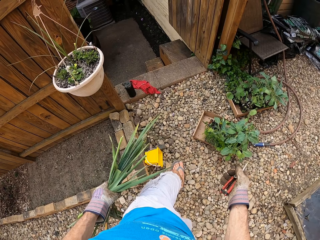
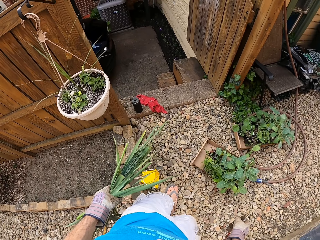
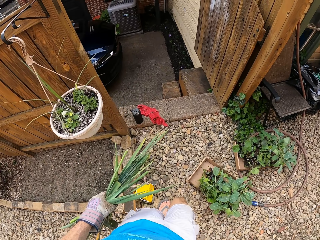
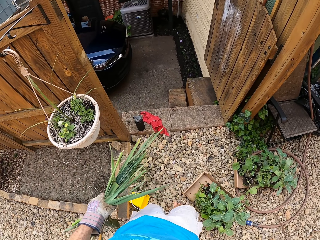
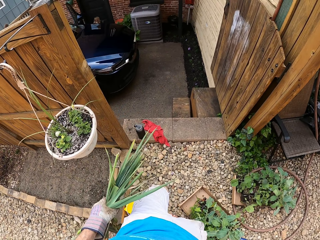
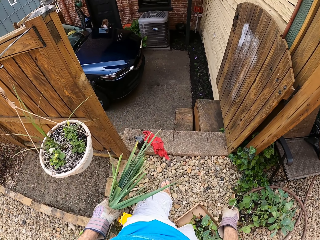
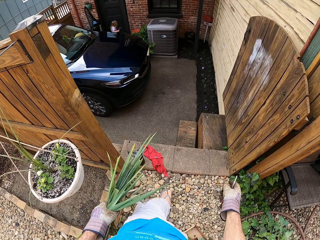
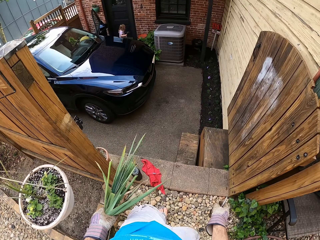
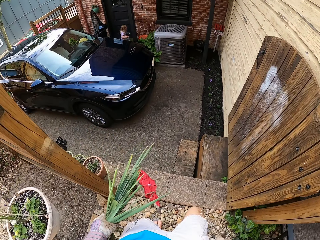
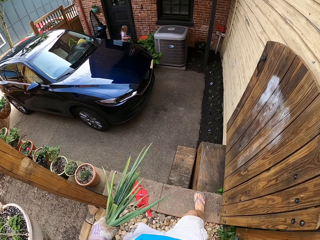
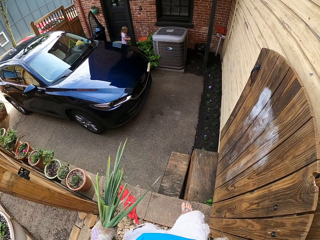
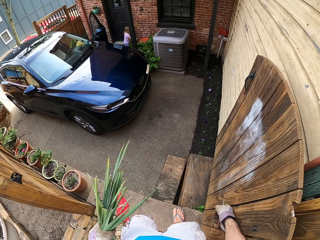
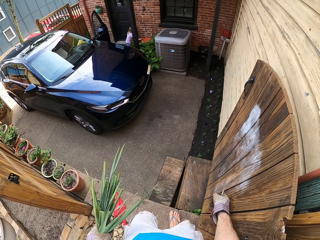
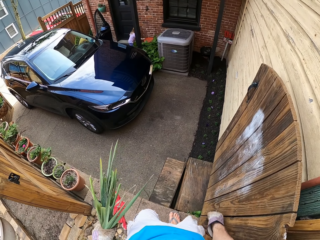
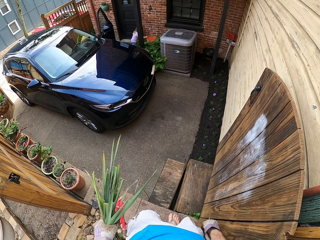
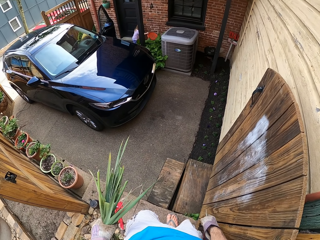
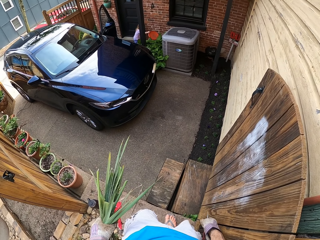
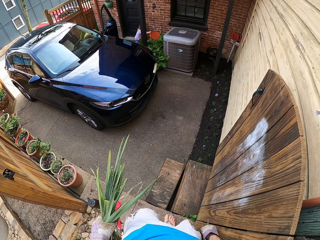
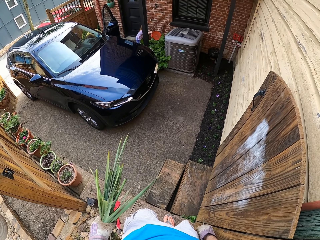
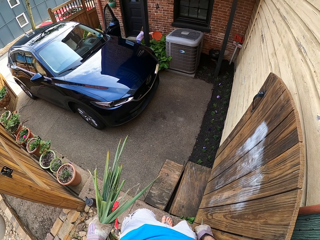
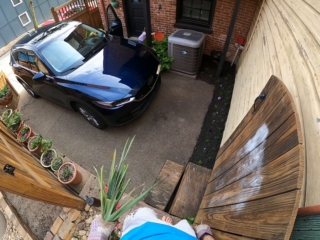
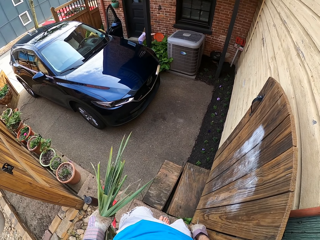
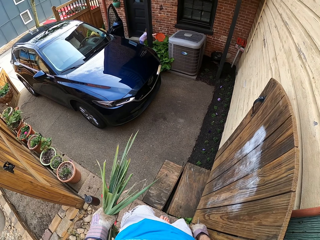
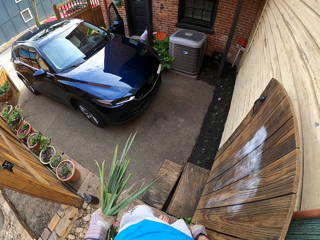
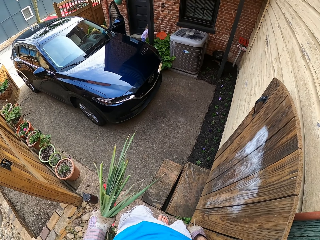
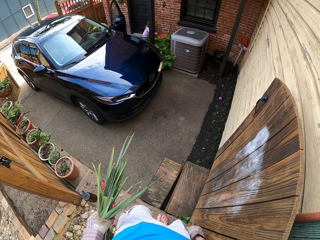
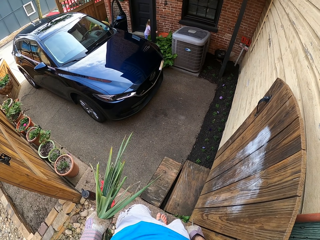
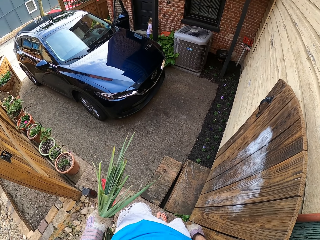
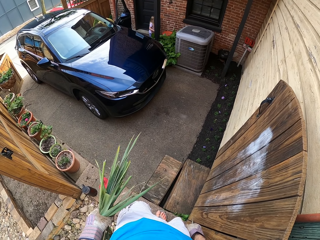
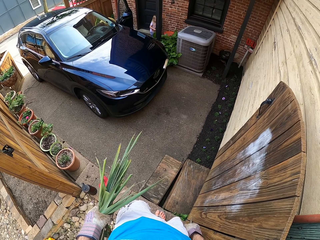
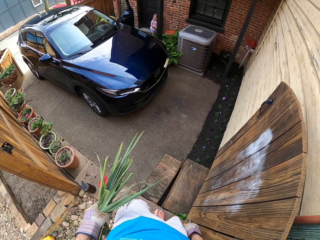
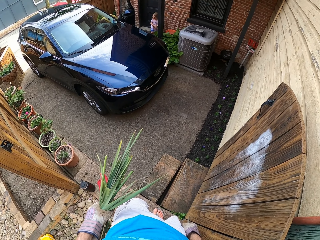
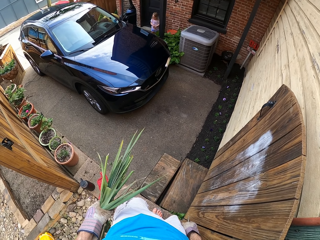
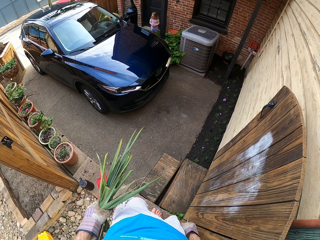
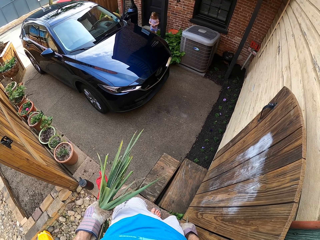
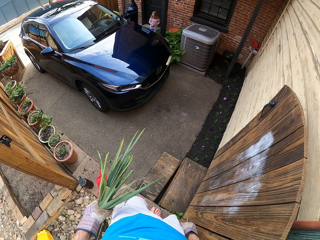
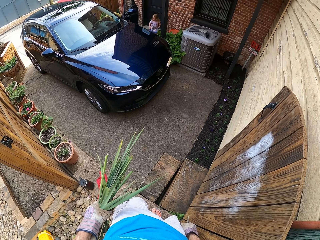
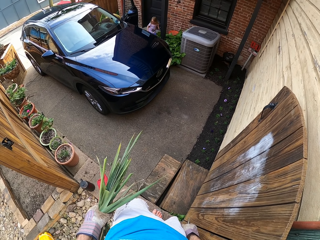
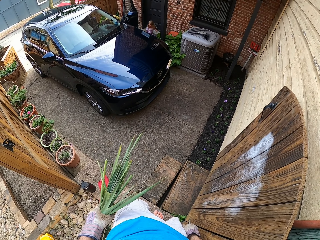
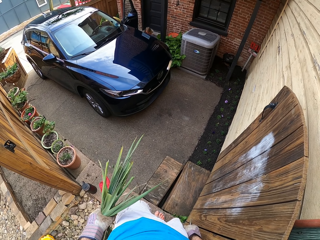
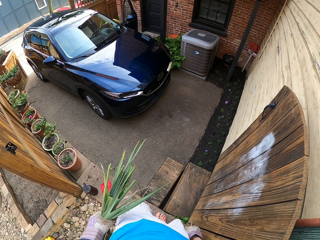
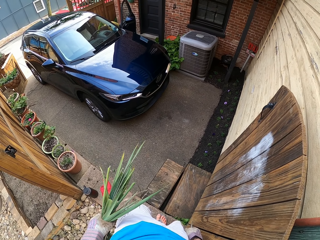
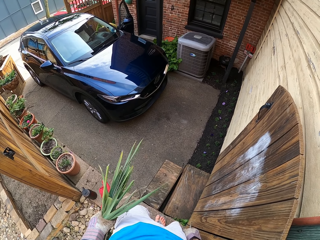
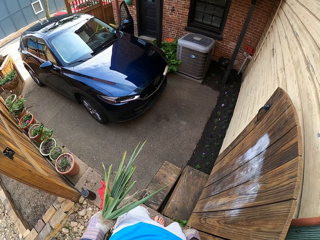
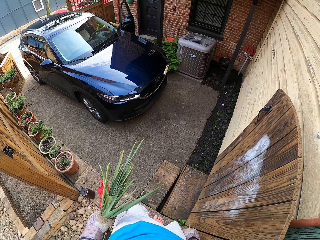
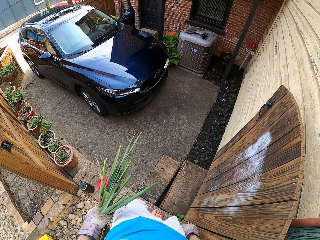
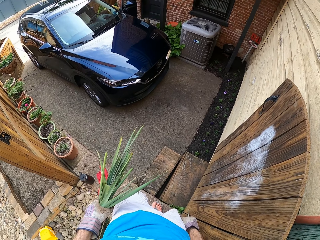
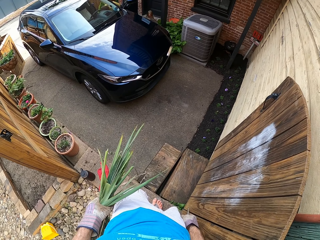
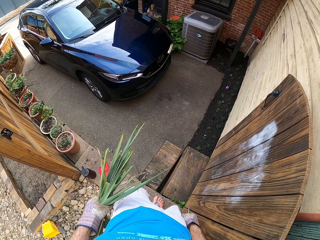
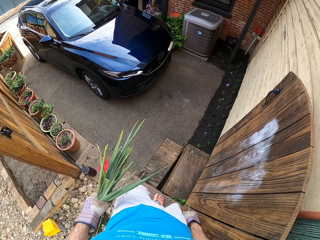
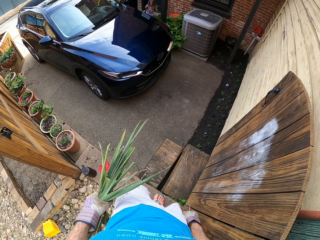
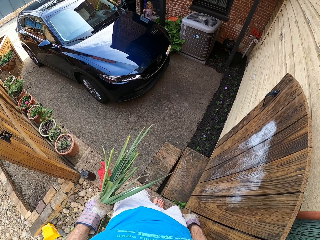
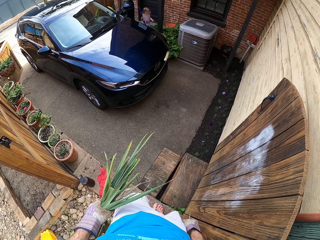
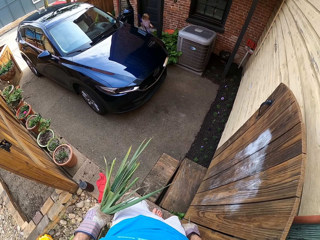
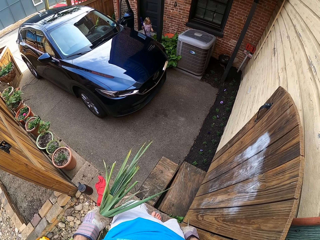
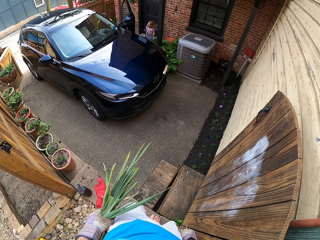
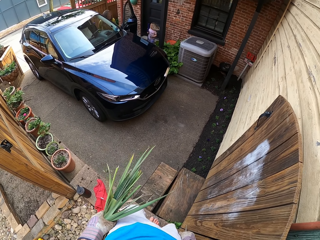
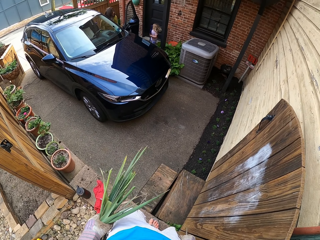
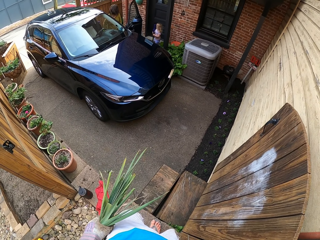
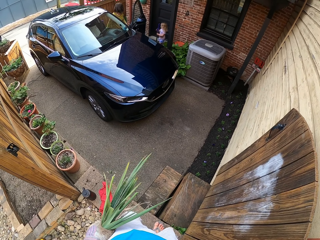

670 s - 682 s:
The camera wearer looks around the backyard.

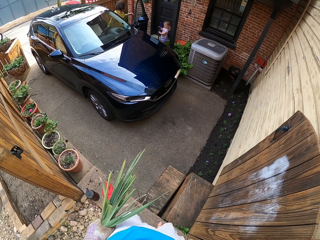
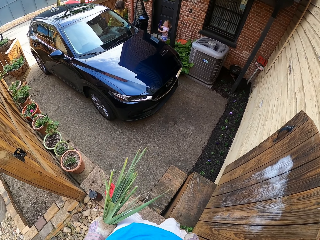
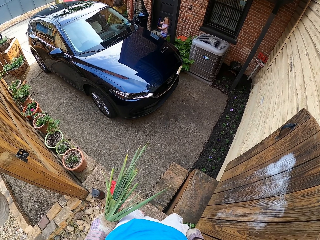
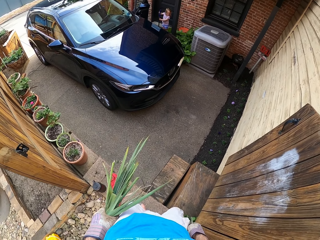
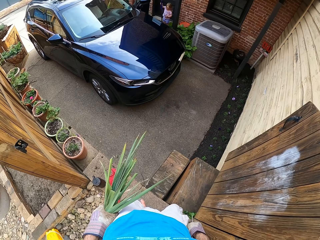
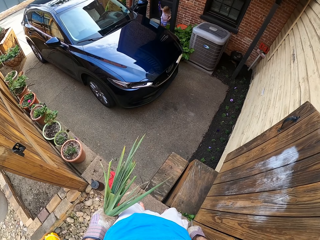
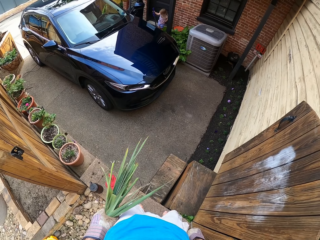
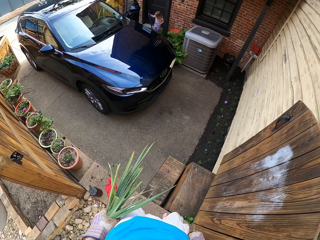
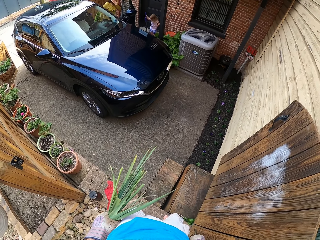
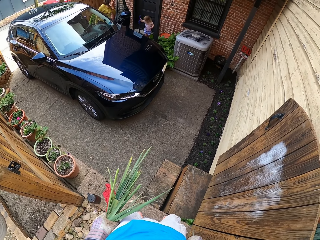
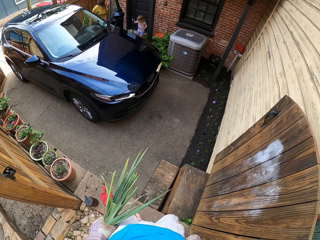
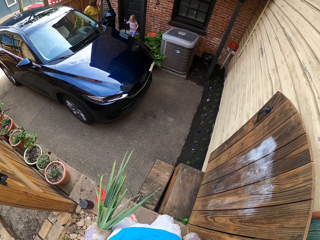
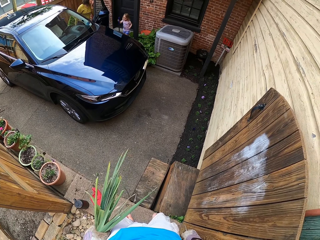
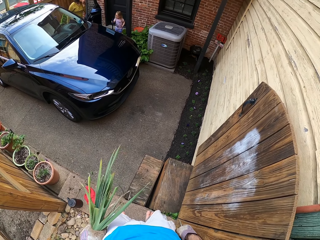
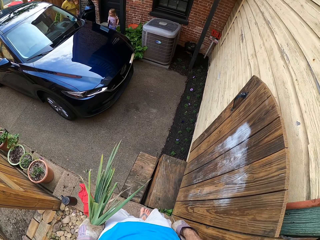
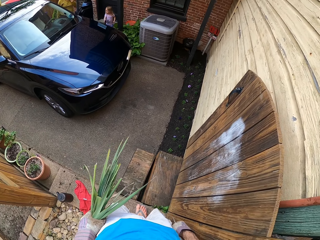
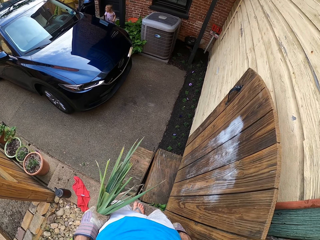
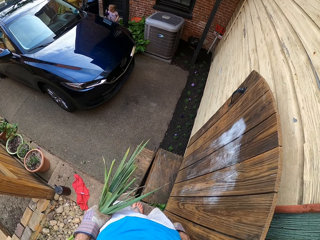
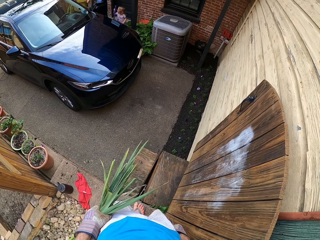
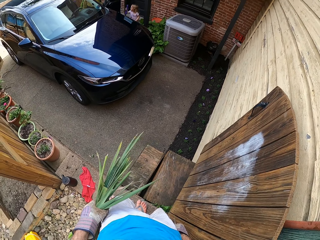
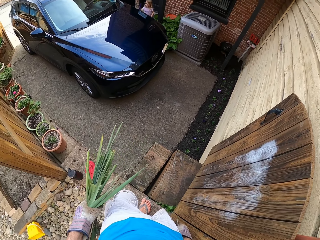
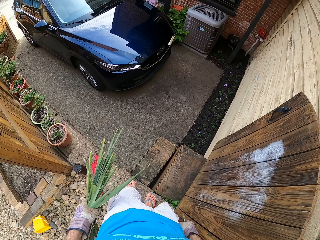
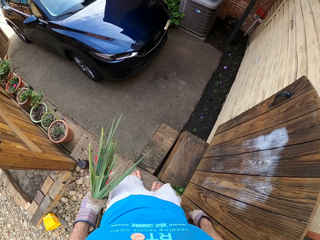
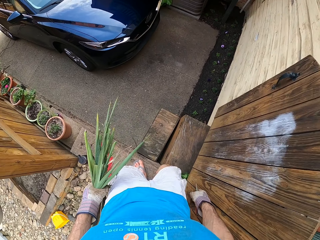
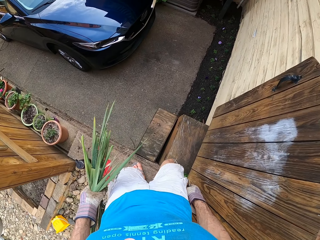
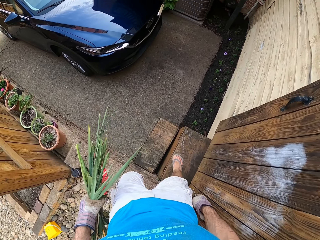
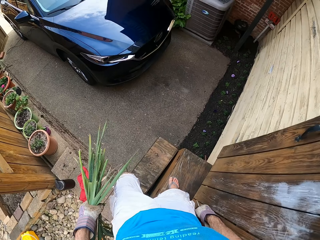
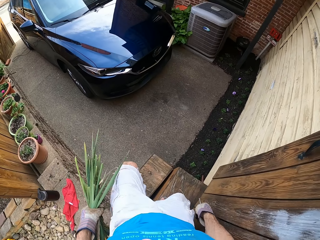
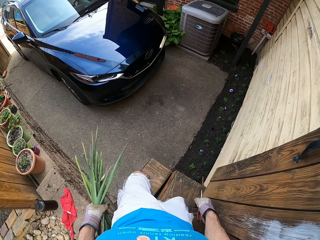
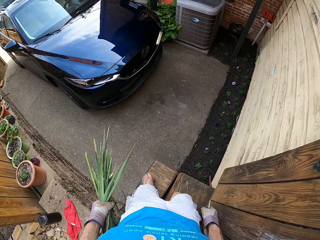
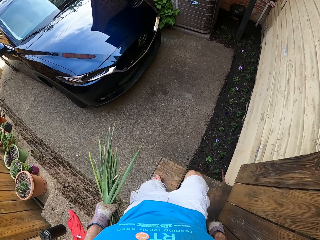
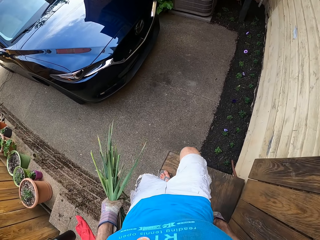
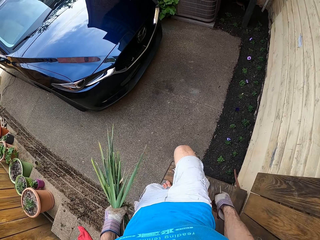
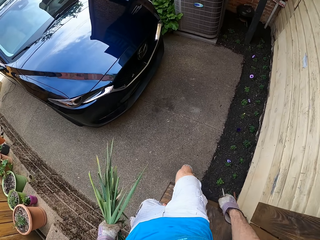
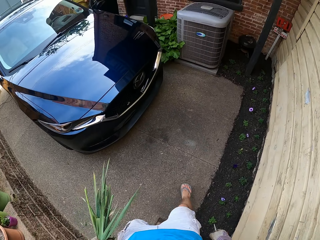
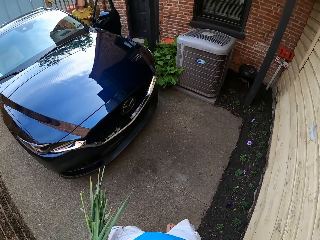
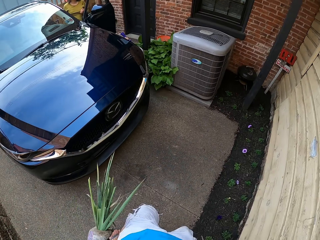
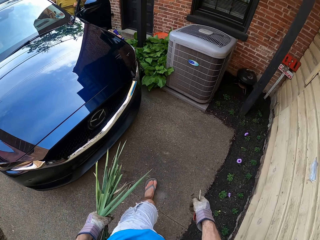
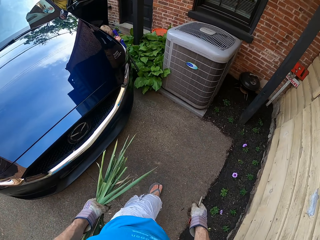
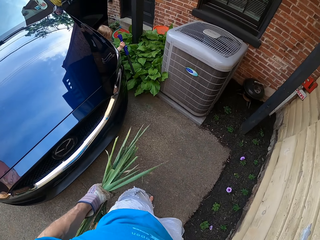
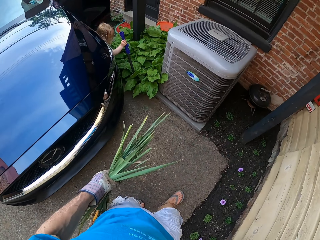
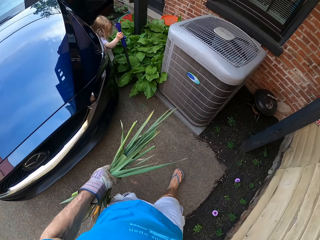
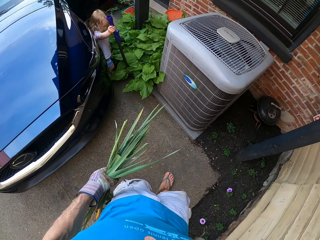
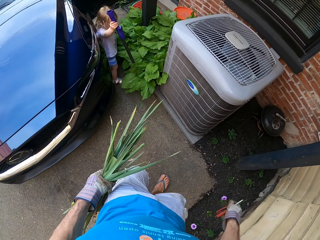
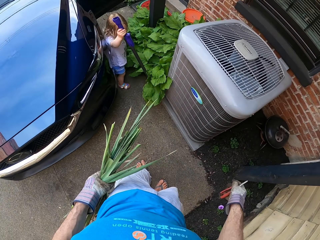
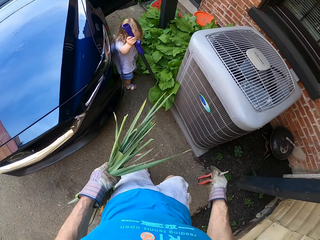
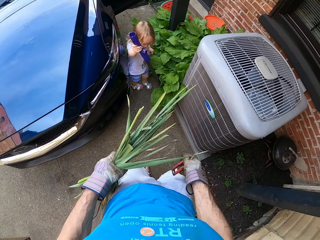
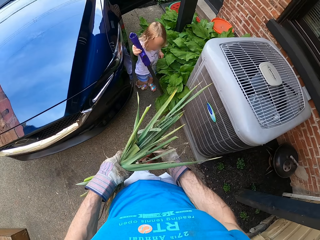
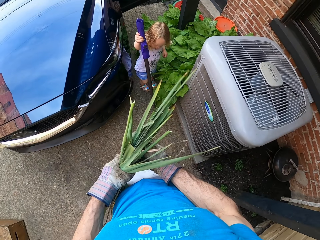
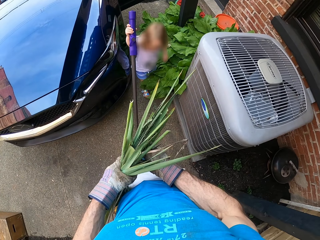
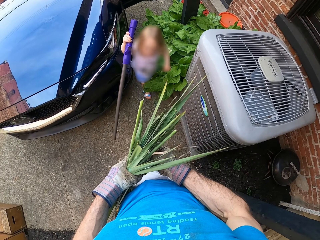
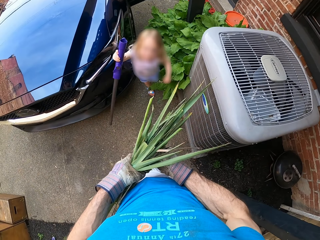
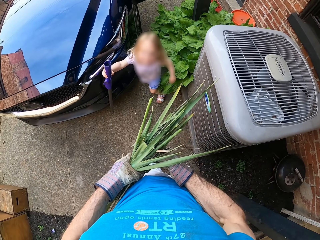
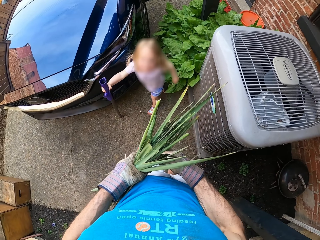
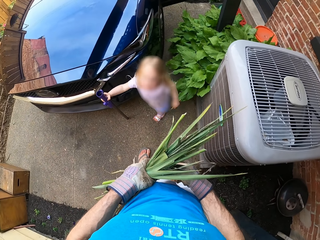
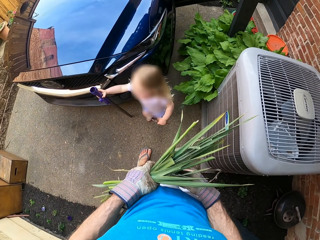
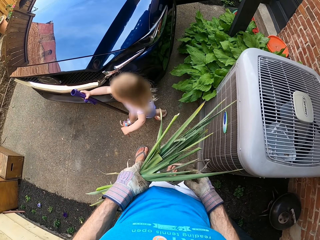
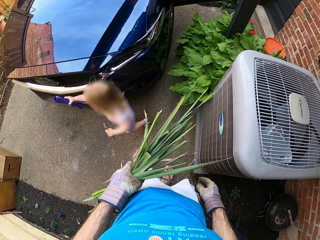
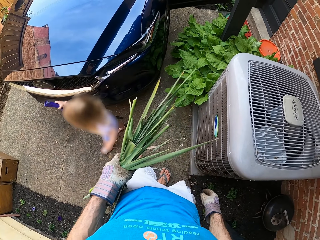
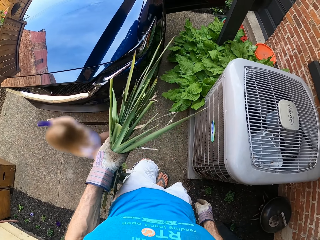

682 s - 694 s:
The camera wearer walks in the backyard. They look at a baby.
